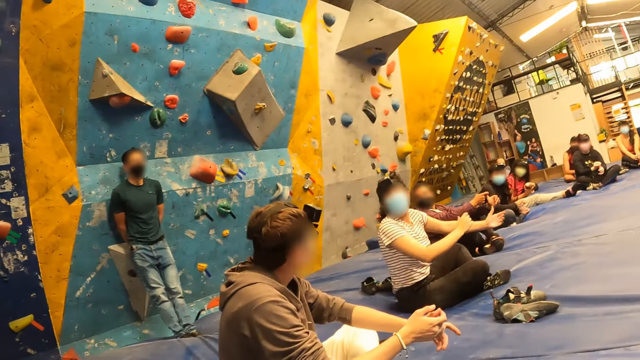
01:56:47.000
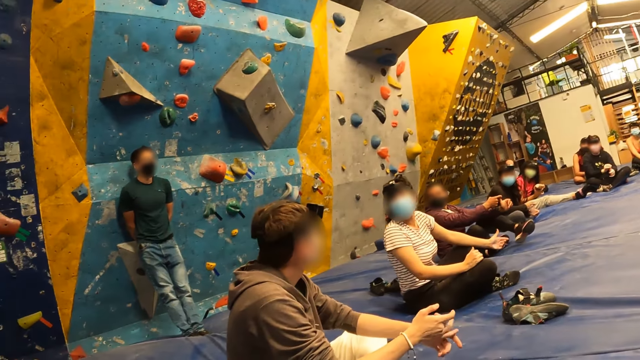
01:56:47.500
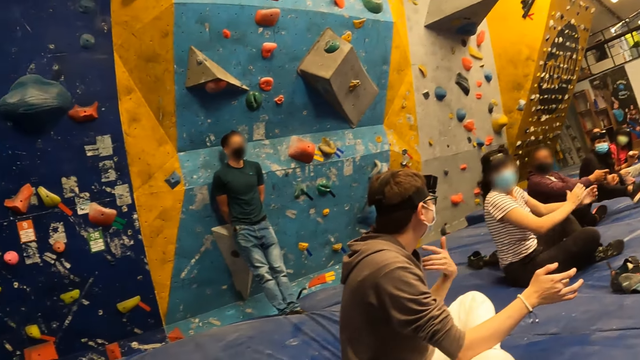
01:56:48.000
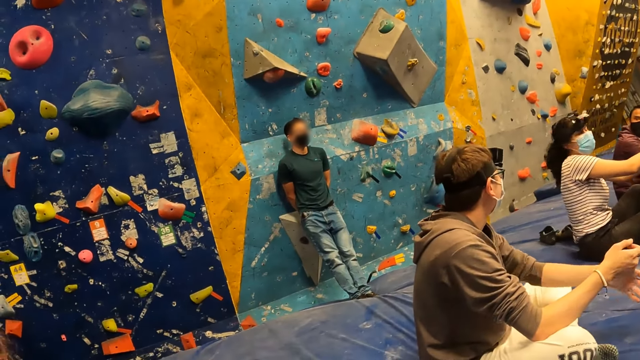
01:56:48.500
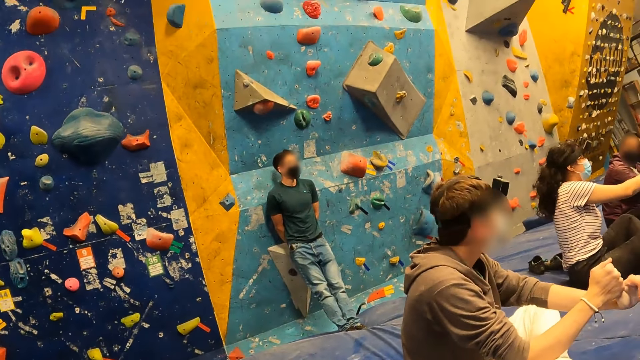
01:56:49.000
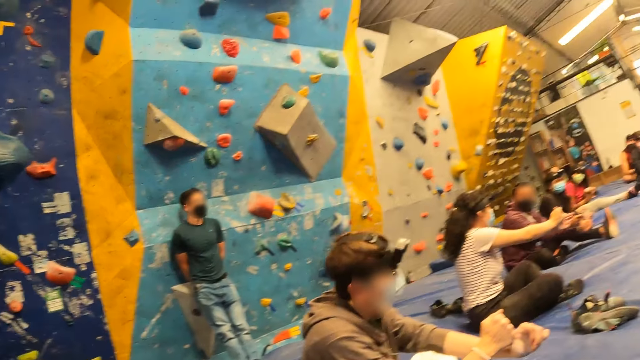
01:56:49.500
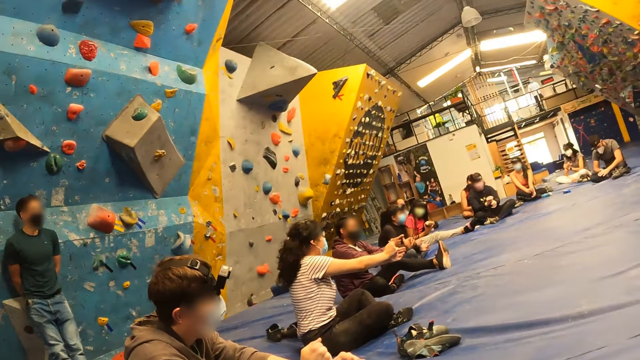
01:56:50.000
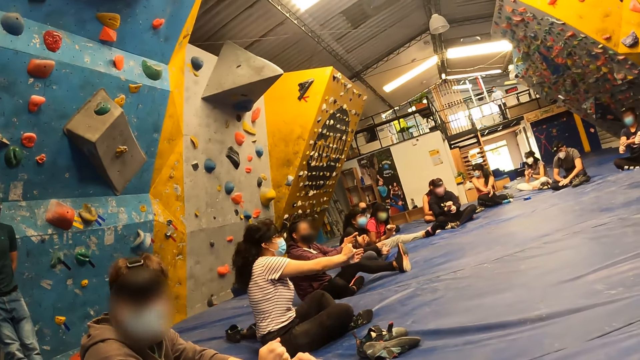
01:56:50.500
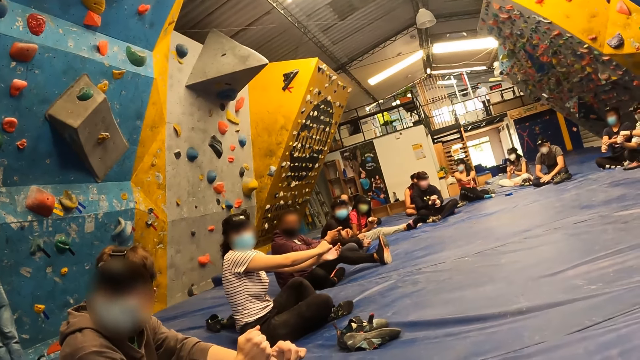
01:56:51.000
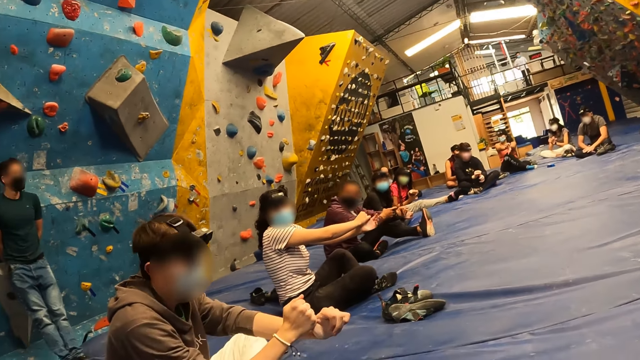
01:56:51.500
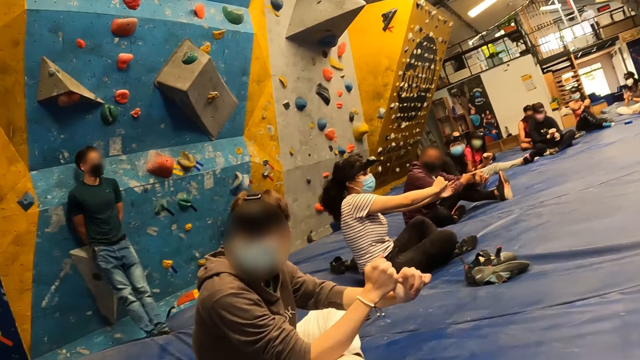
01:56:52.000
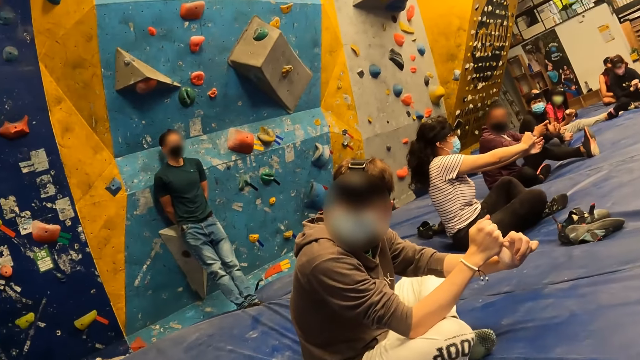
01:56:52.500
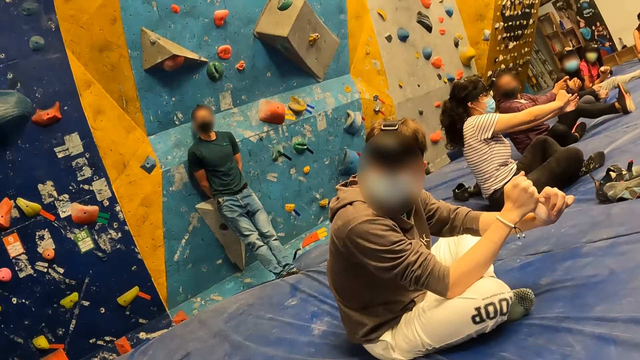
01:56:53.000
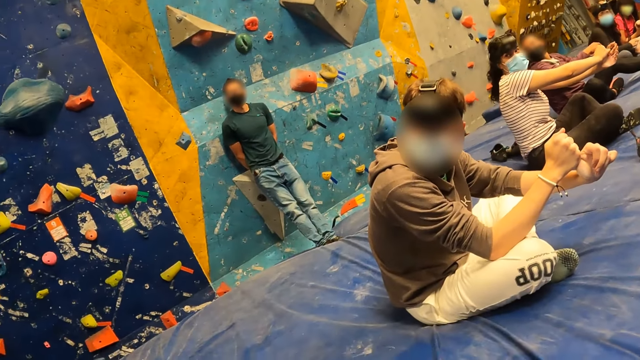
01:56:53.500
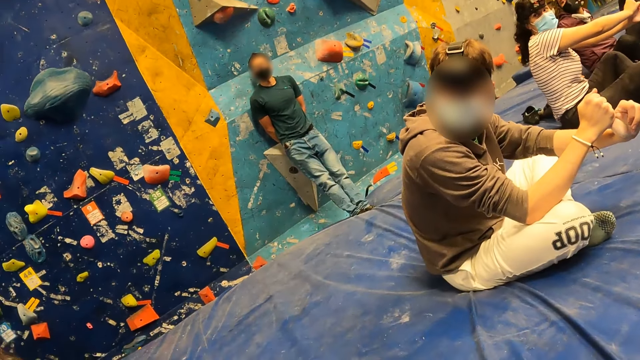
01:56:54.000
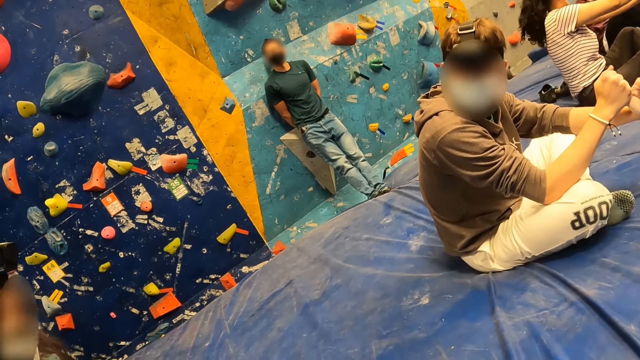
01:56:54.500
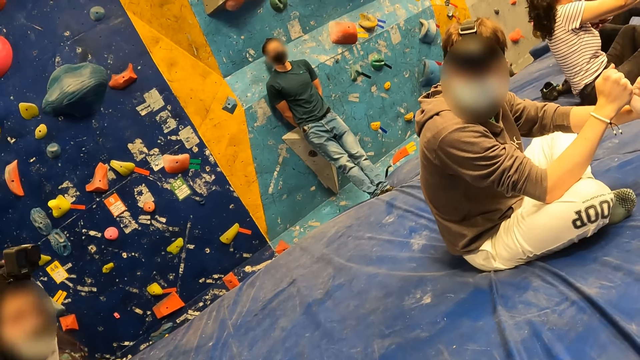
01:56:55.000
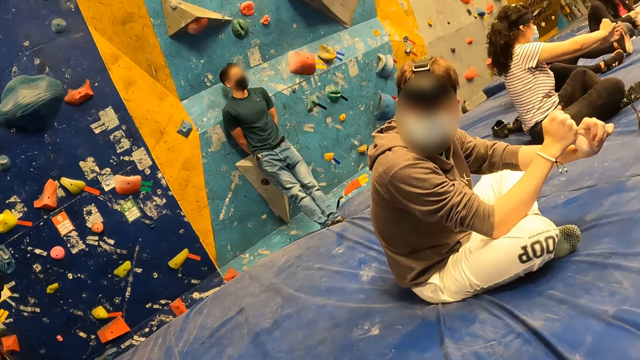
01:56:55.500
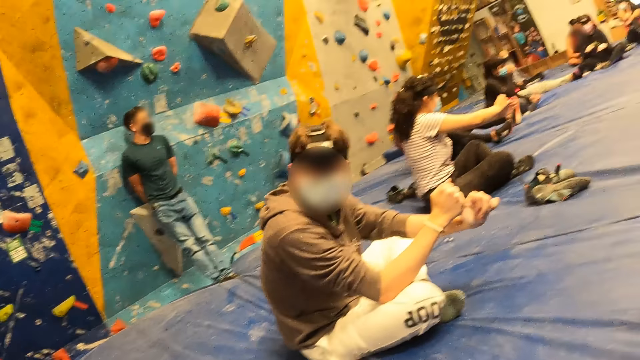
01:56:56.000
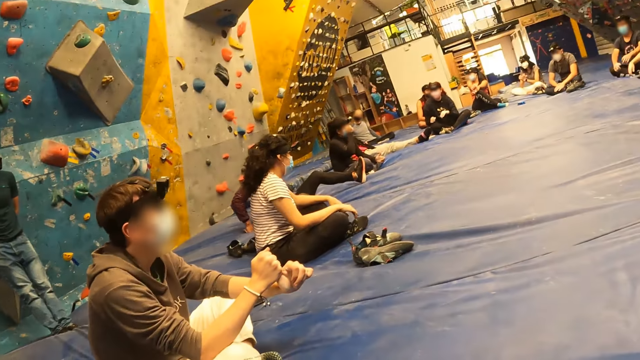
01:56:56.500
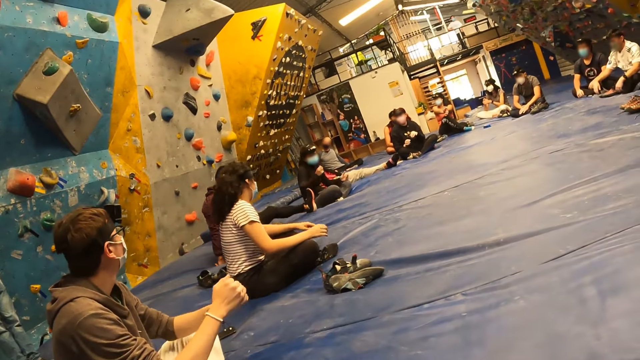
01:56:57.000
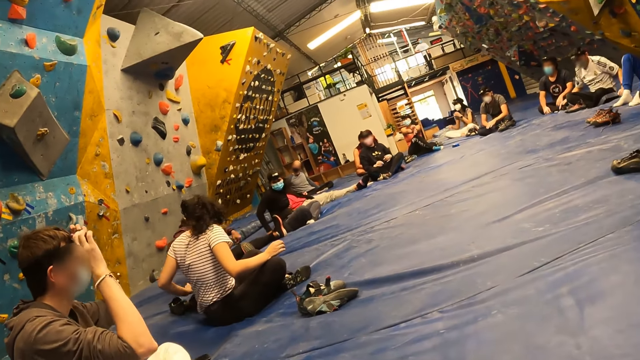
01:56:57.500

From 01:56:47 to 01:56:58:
A lady moves her hands apart. The instructor stretches his left leg. The lady stretches a finger. A man stretches fingers. The camera wearer looks around. Another man moves back. The instructor stretches out both legs.

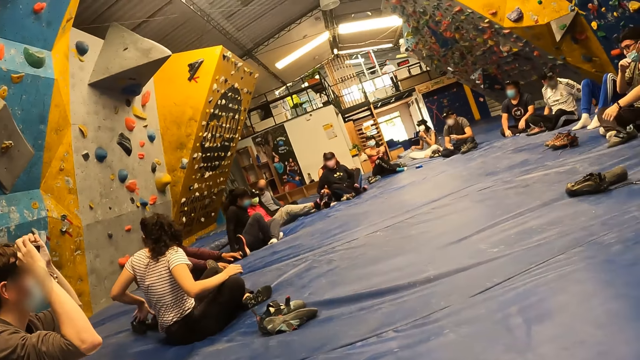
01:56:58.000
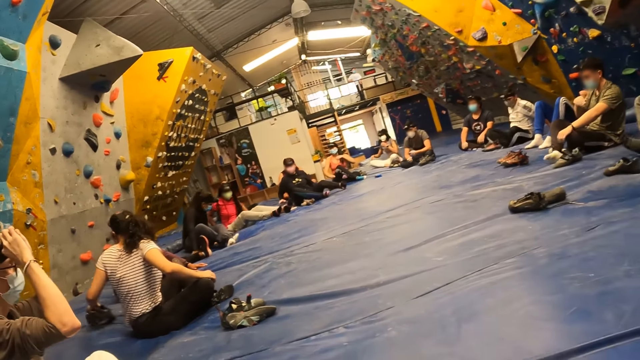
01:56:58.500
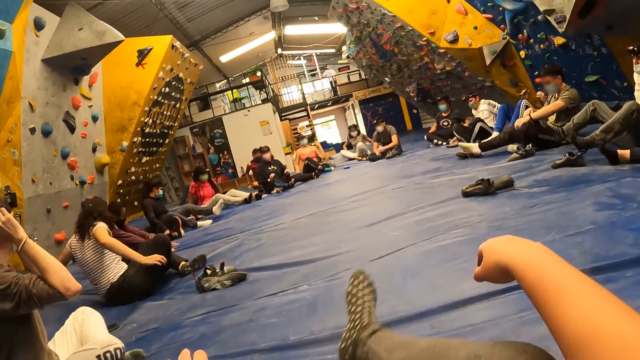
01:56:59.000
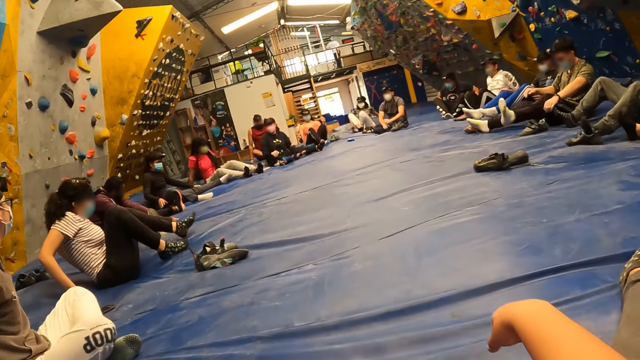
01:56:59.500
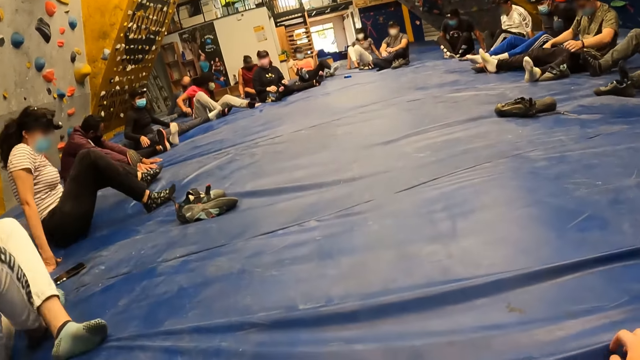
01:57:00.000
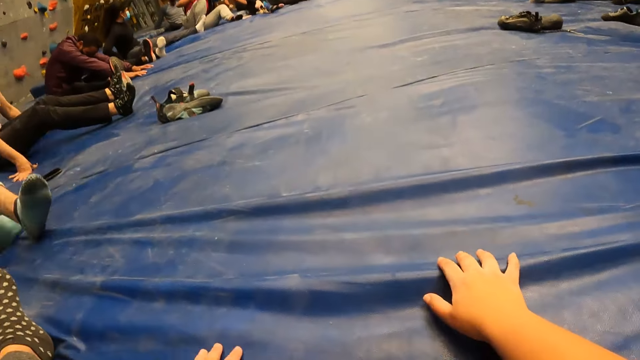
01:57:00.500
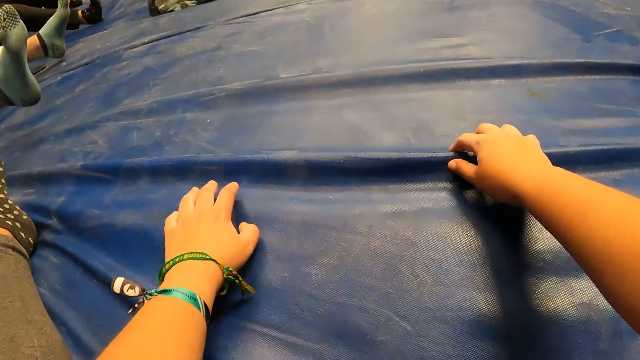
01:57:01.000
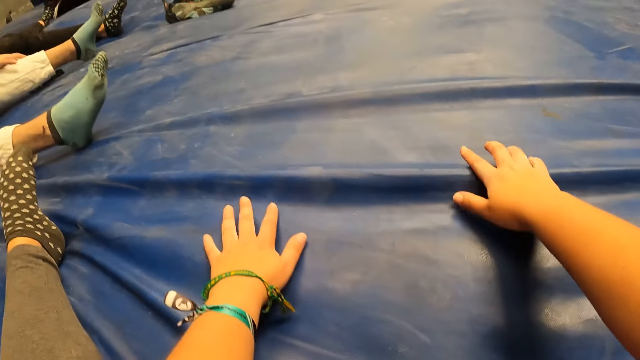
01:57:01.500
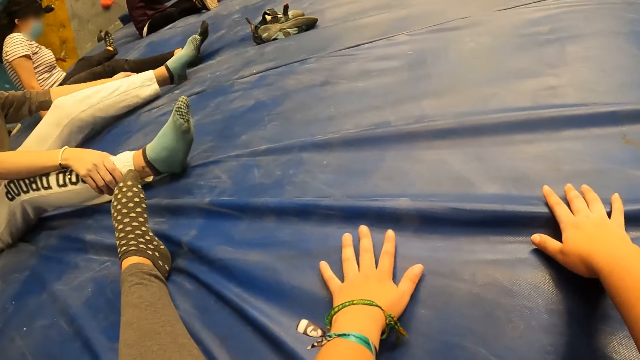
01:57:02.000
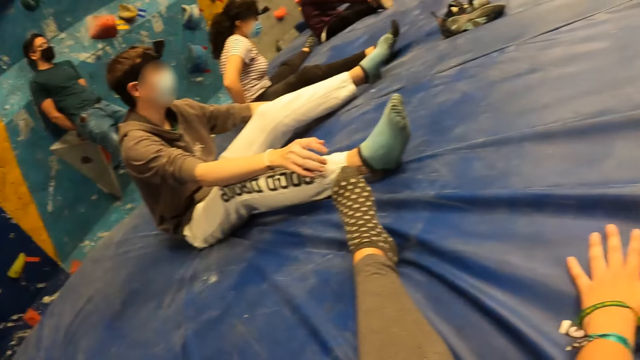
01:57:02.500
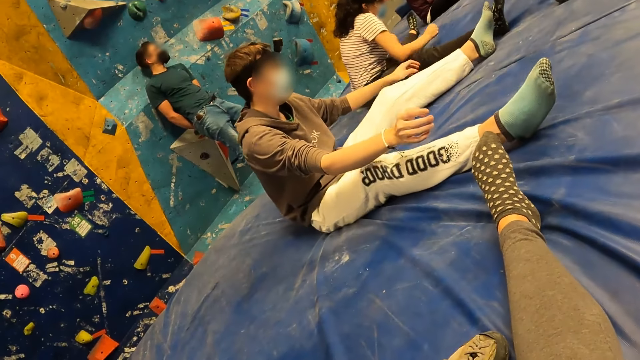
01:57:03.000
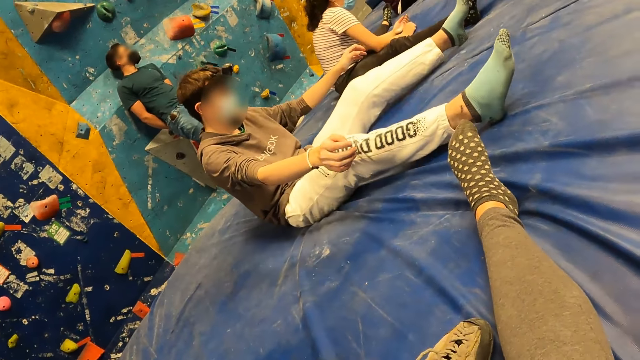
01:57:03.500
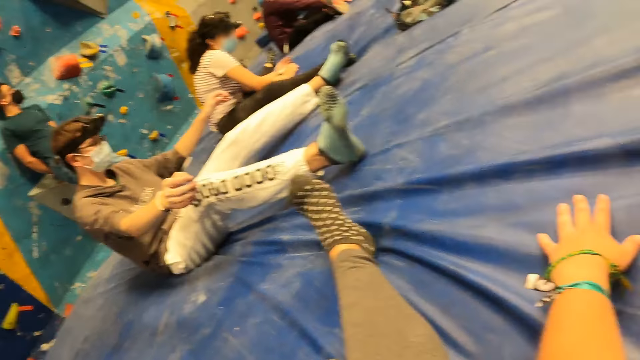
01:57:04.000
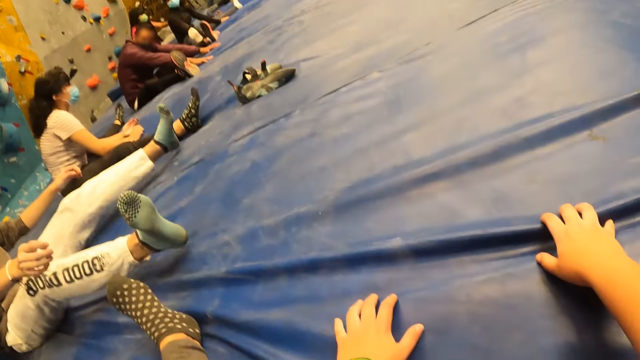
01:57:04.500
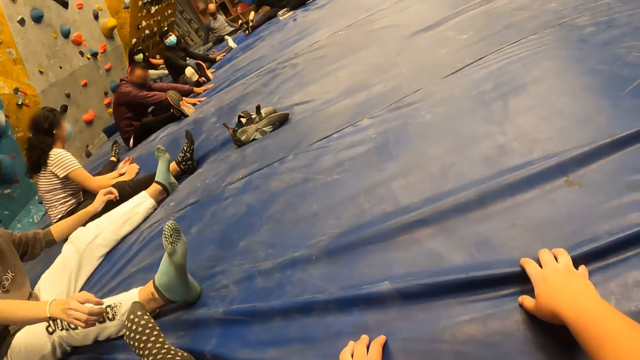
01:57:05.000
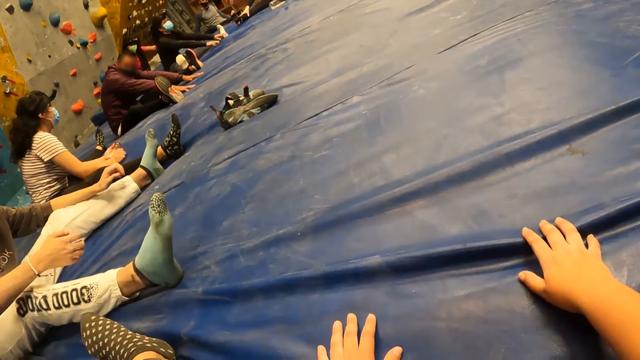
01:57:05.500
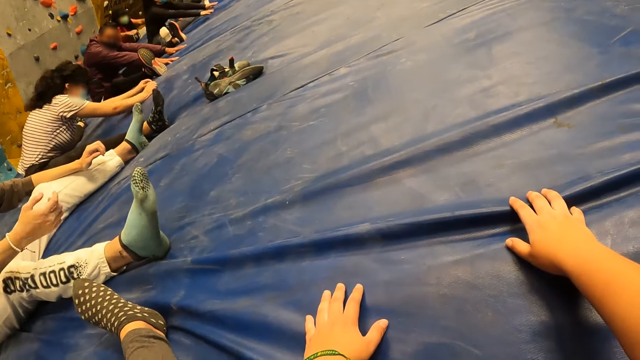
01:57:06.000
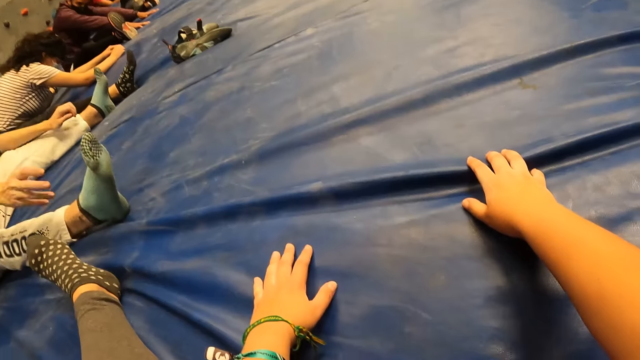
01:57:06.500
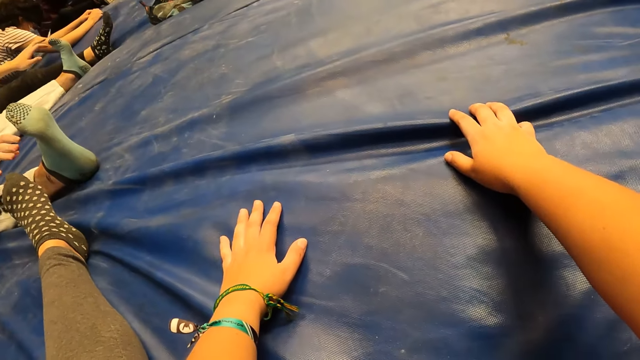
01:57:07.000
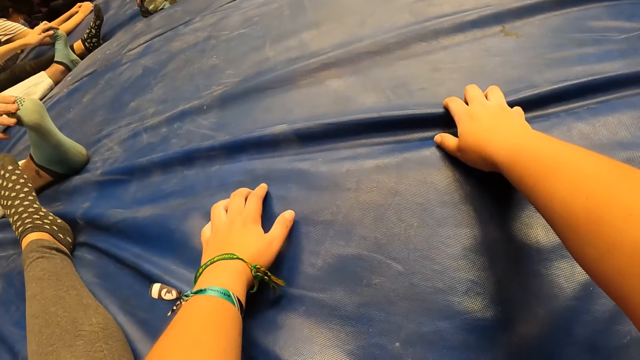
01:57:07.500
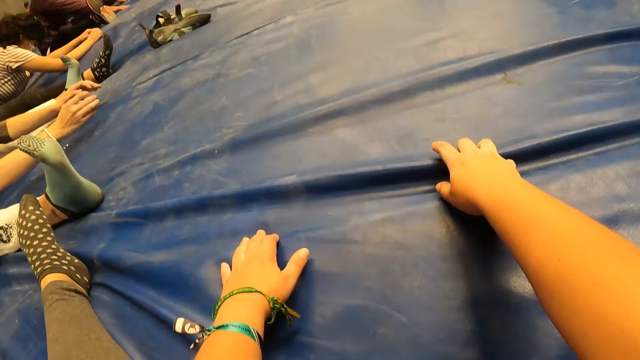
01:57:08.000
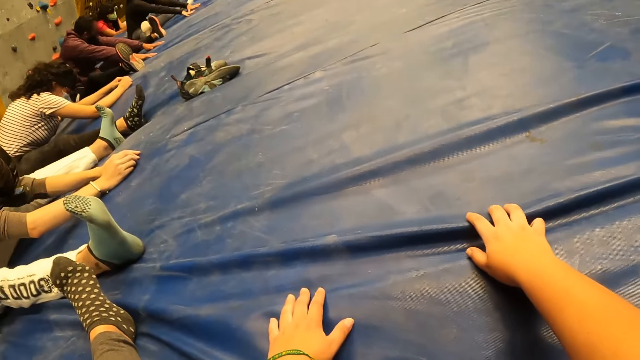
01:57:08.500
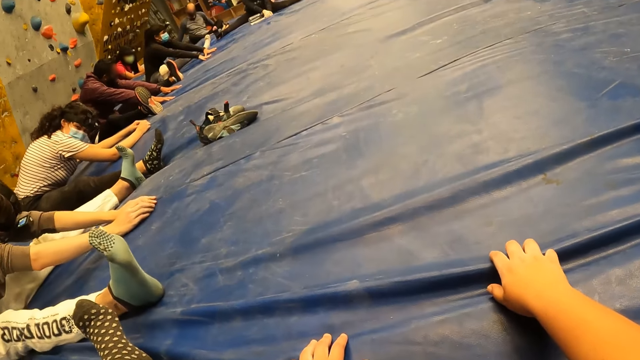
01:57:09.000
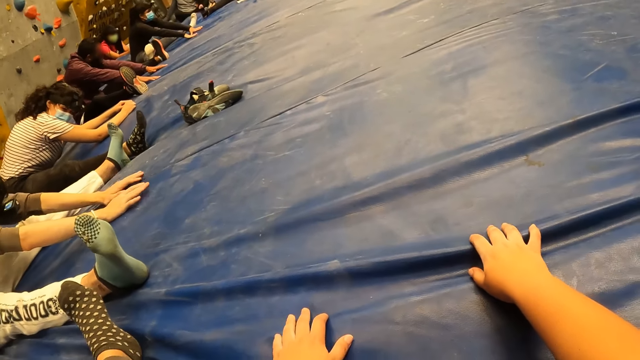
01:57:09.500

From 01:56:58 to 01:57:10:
The instructor places both hands on the bounding mat in between his legs. A man moves back. Another man stretches his leg. The camera wearer stretches out both legs. The instructor lowers his head. A lady moves back. The camera wearer places both hands on the bounding mat in between his legs. He stretches his hands. Another man stretches his legs and rubs his trouser. The man rubs his trouser again. The man stretches his hands.
